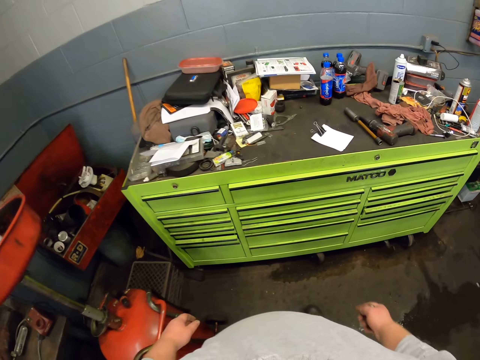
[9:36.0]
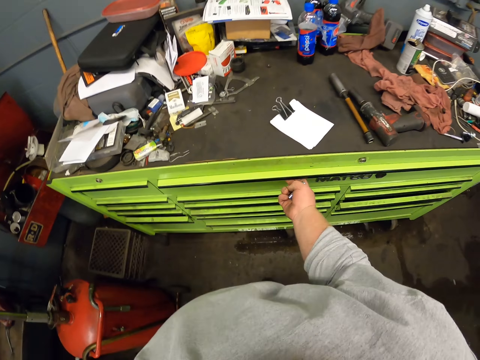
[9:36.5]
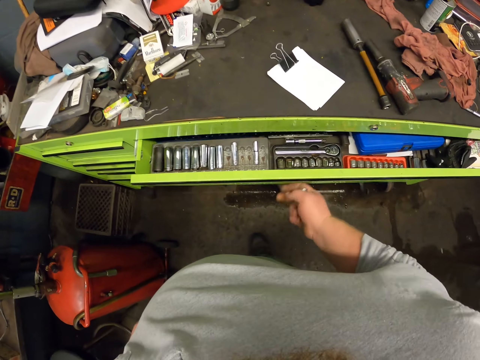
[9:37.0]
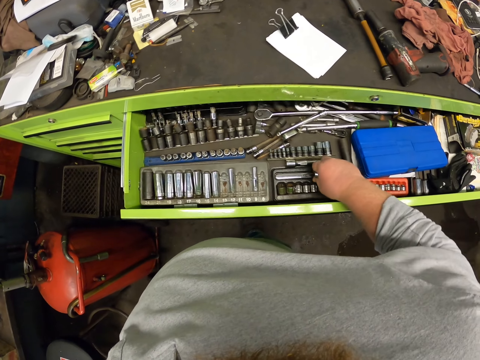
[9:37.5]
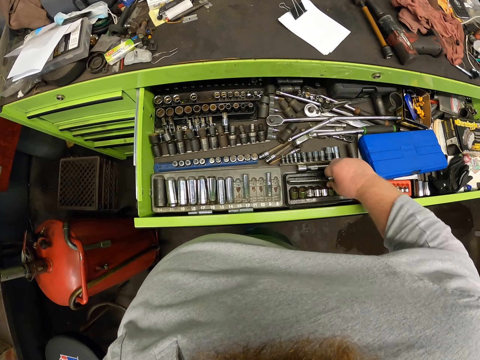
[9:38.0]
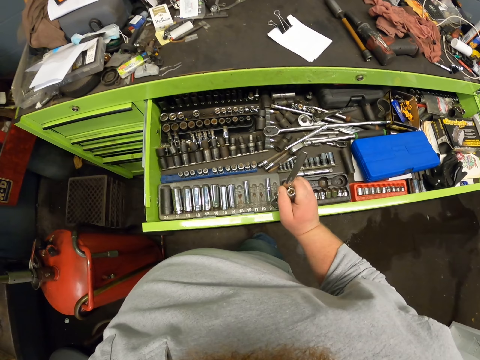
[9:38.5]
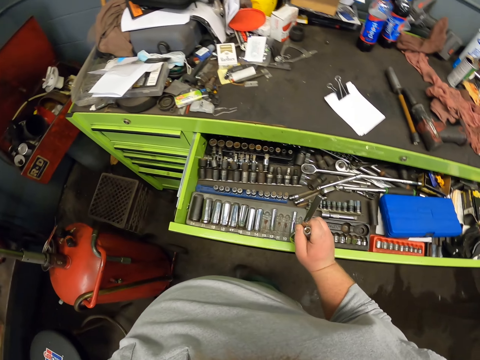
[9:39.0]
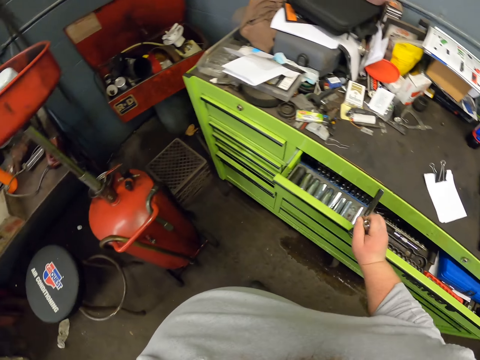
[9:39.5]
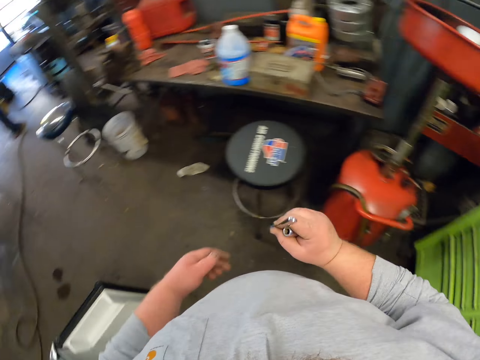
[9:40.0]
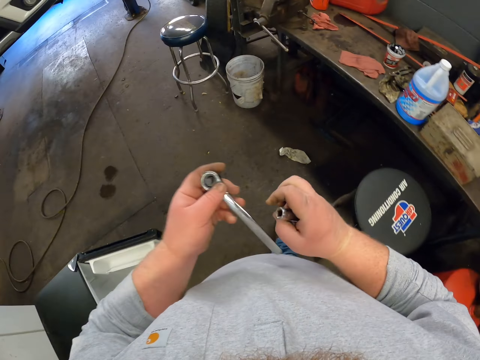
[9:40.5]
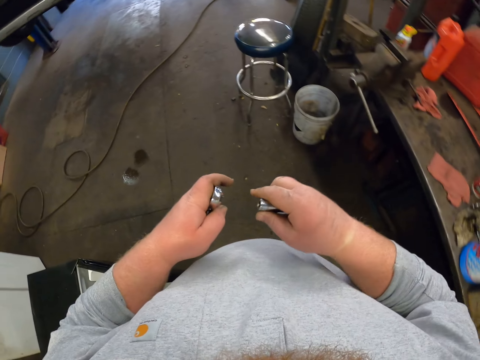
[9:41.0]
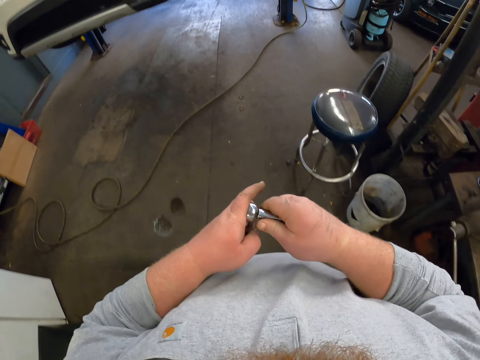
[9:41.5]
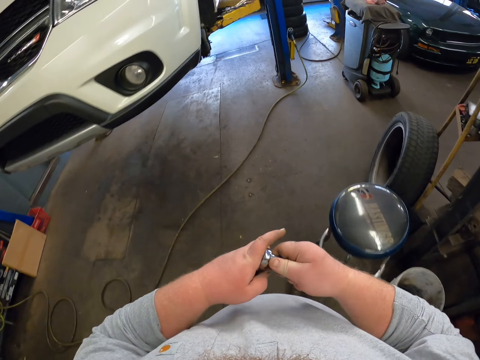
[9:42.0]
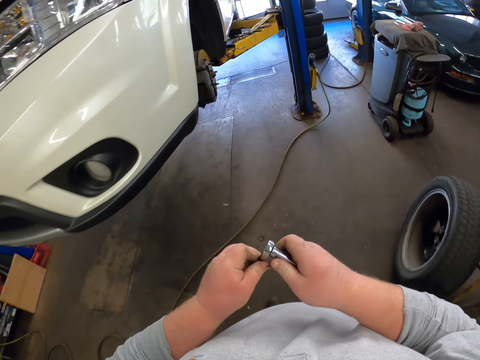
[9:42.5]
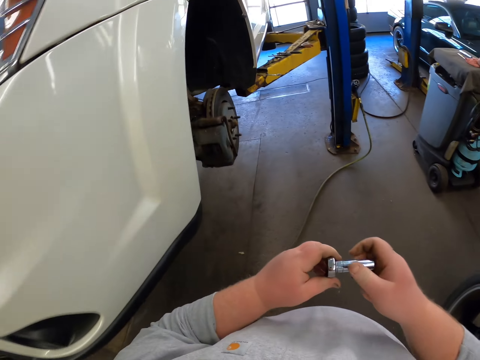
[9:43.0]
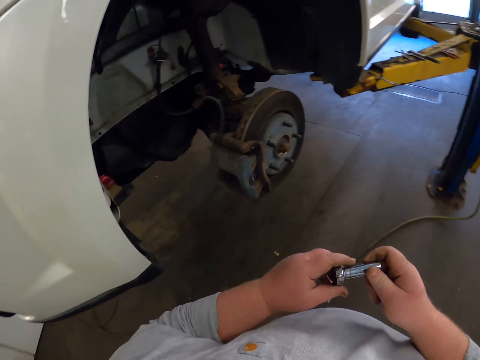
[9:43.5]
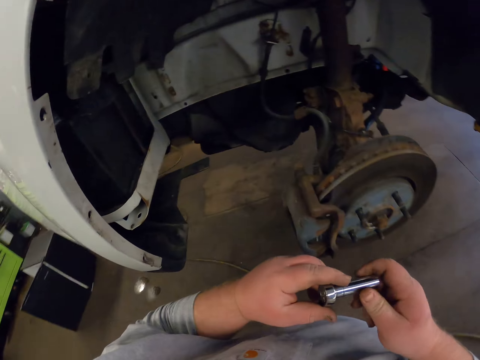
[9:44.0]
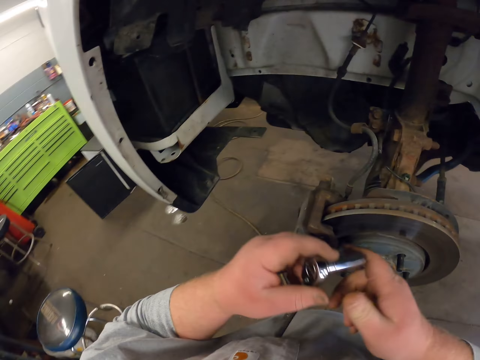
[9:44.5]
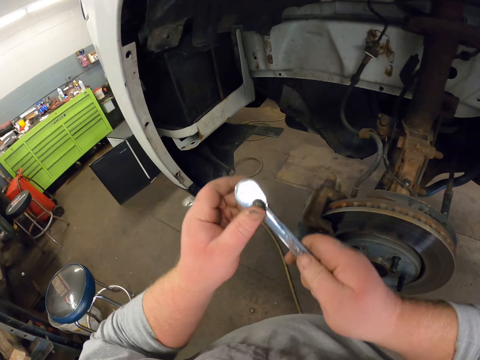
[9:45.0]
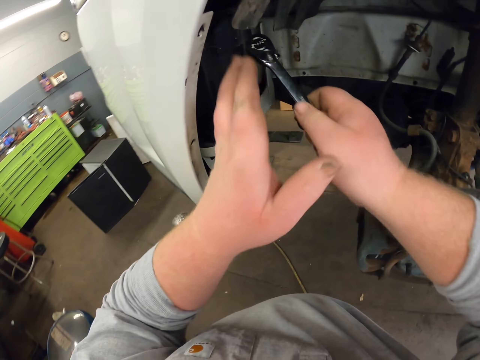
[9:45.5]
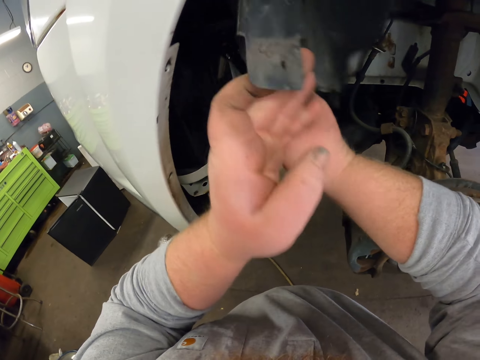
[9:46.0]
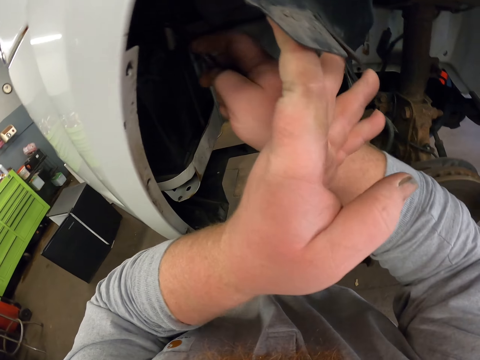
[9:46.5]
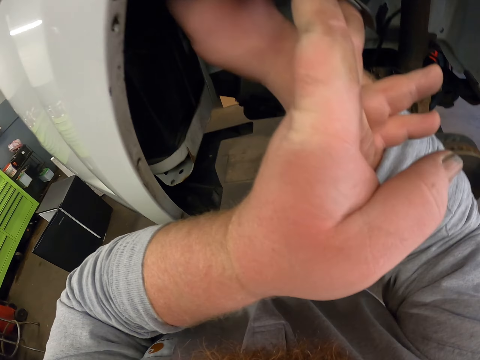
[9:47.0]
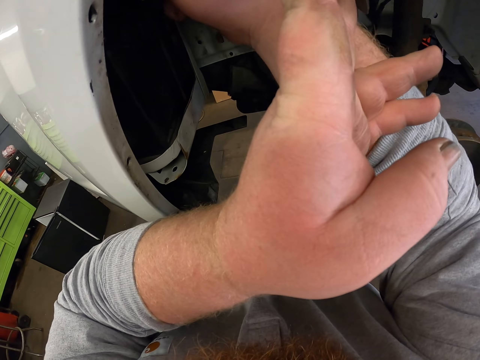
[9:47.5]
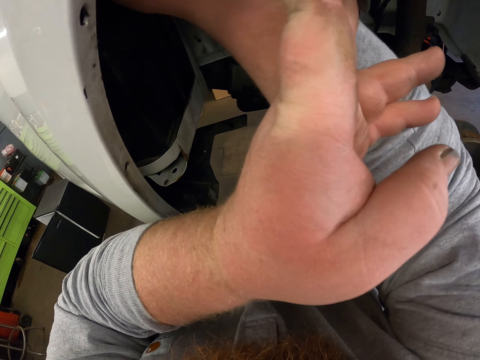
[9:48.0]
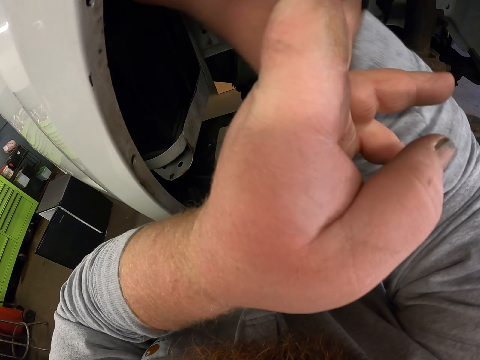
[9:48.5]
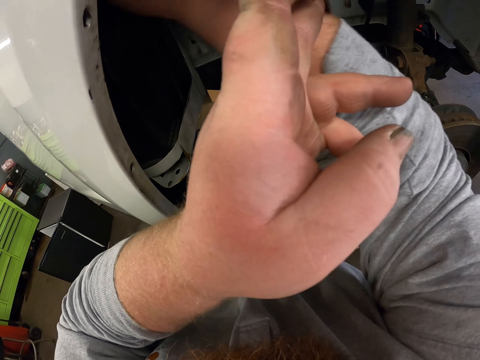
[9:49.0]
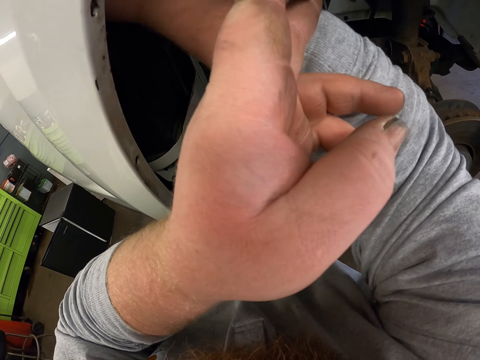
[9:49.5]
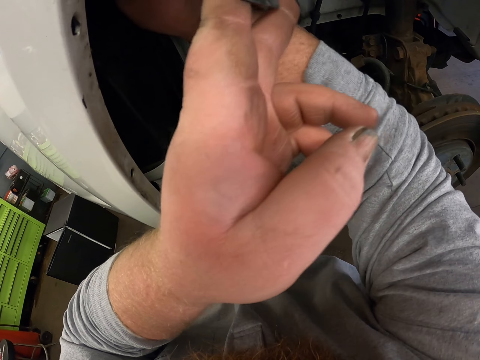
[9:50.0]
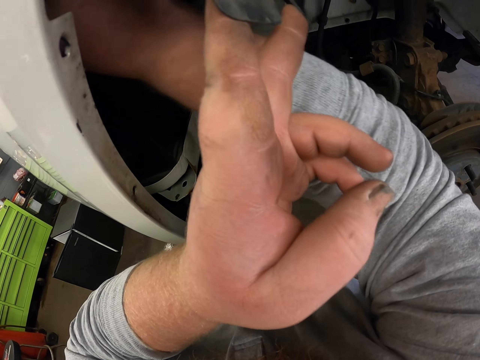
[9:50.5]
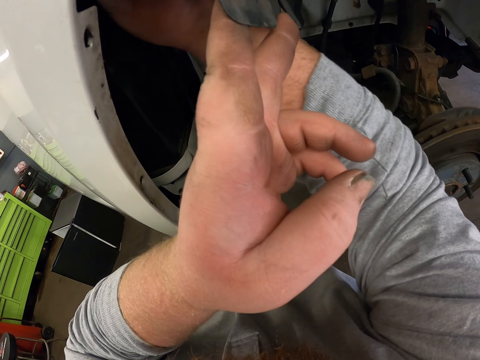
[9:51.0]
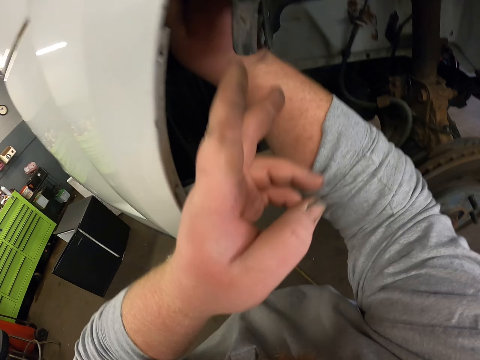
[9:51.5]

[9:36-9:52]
The camera wearer opens the drawer. He picks up the spanner in the drawer. He closes the drawer. He walks towards the car. He connects the nut driver bit to something. He fixes the spanner in his hands. He holds the mud guard with the left hand. He fixes the car with the spanner. He unfastens the nut with the nut driver bit.

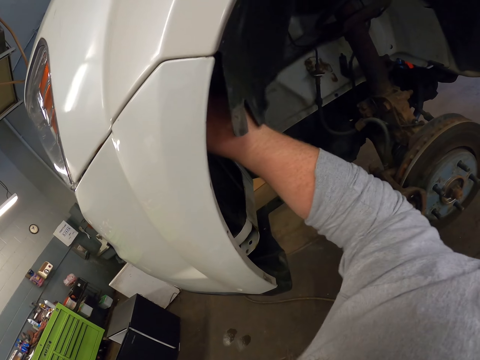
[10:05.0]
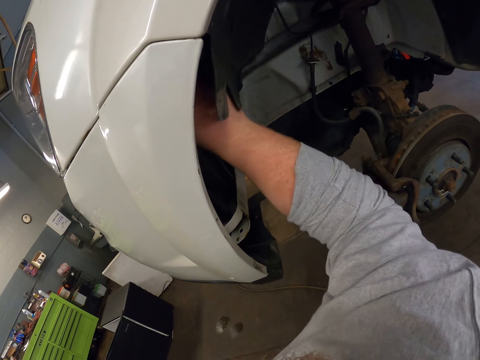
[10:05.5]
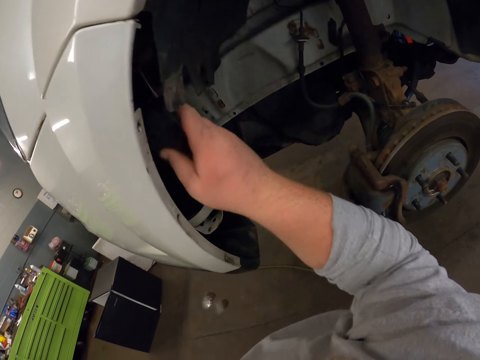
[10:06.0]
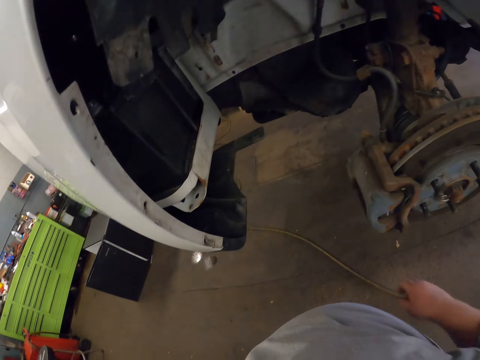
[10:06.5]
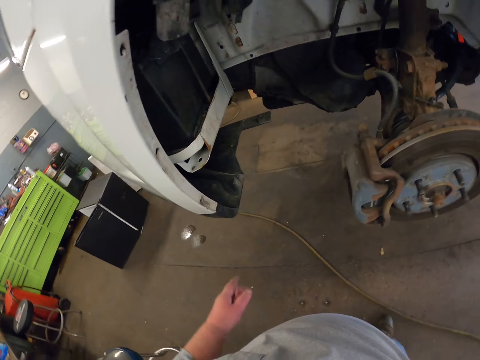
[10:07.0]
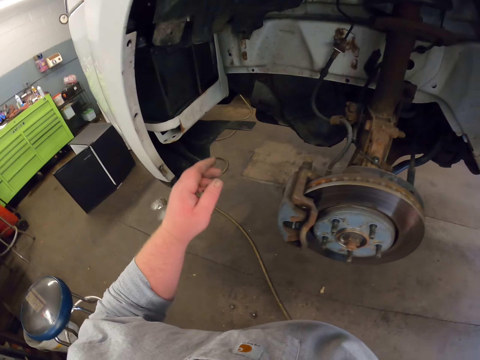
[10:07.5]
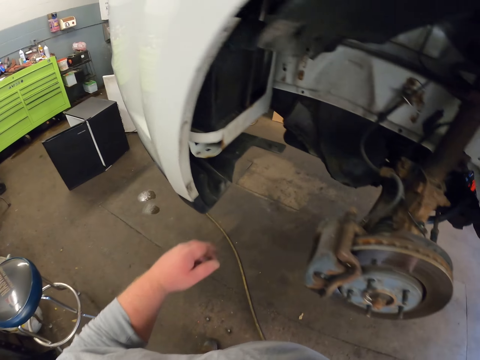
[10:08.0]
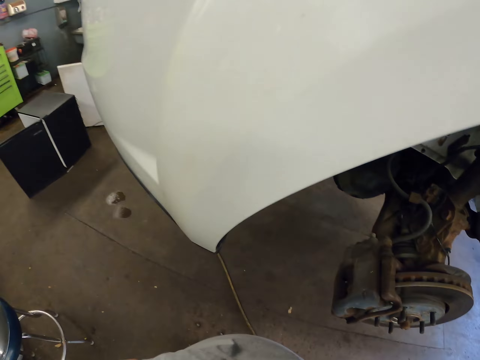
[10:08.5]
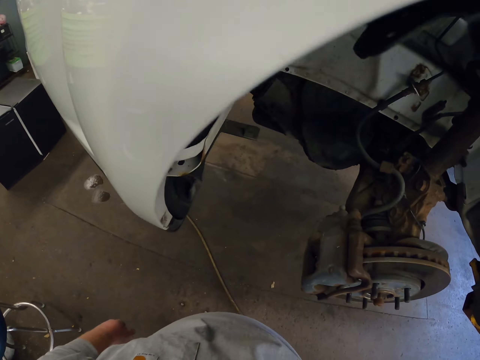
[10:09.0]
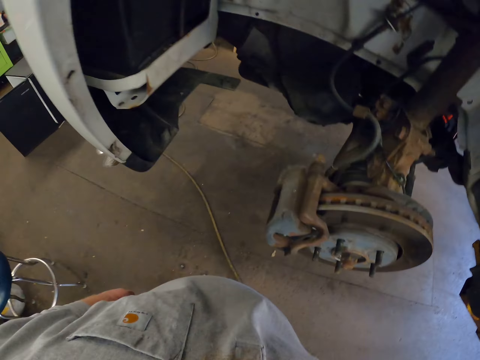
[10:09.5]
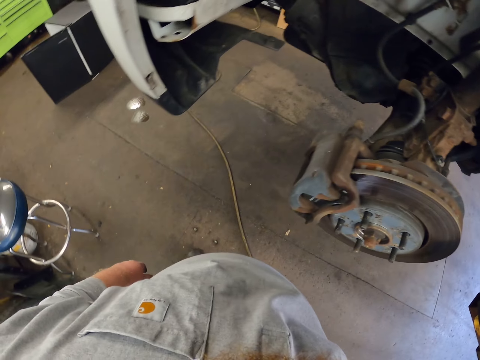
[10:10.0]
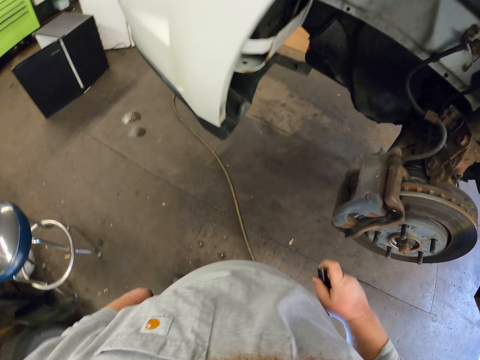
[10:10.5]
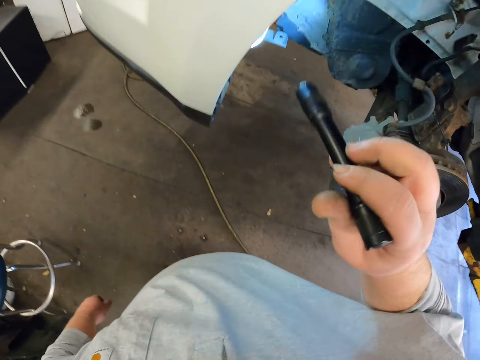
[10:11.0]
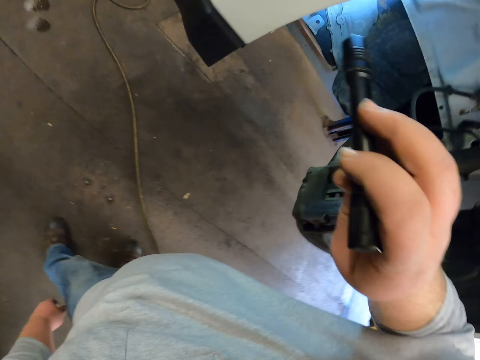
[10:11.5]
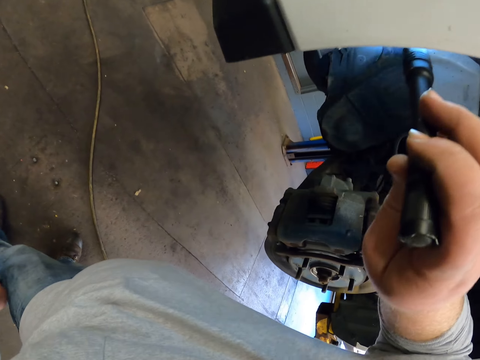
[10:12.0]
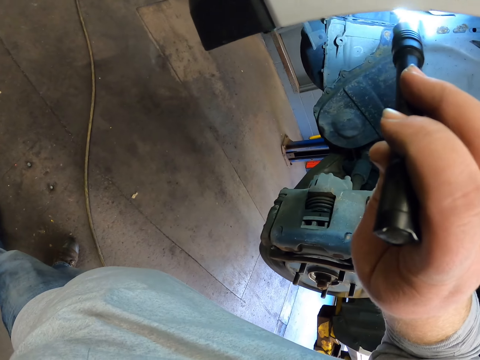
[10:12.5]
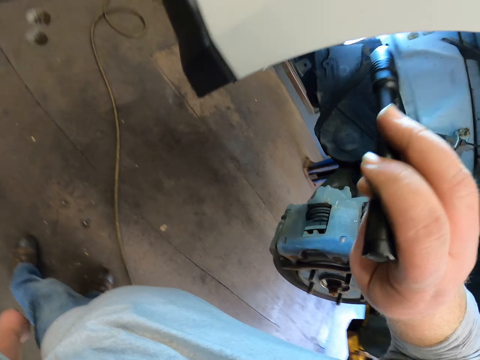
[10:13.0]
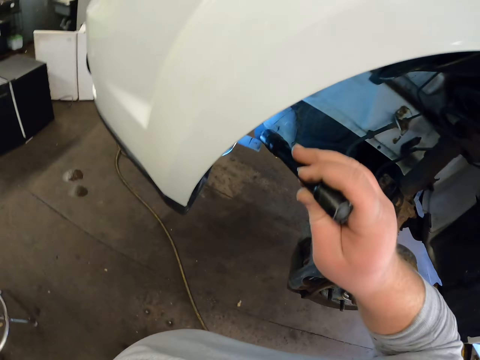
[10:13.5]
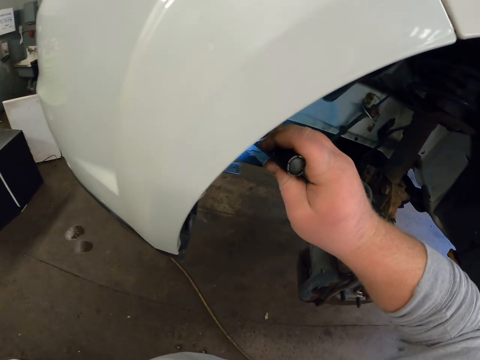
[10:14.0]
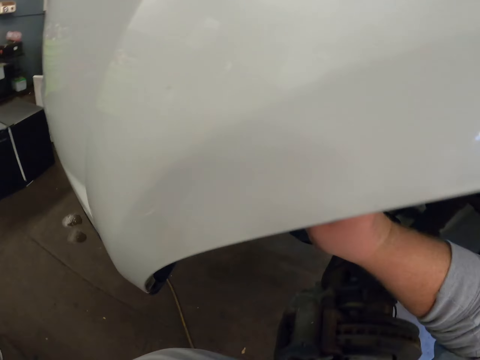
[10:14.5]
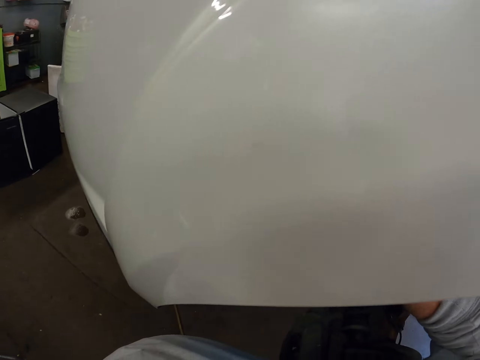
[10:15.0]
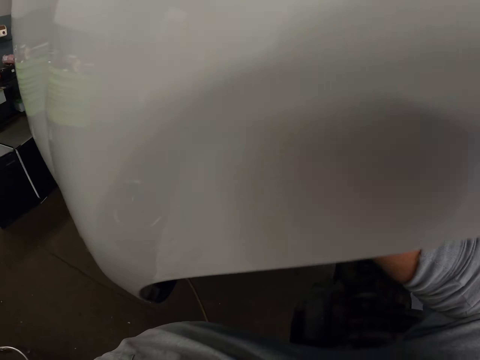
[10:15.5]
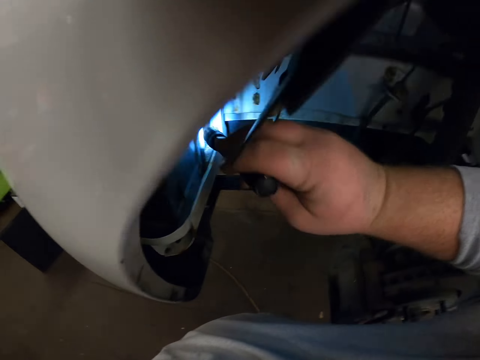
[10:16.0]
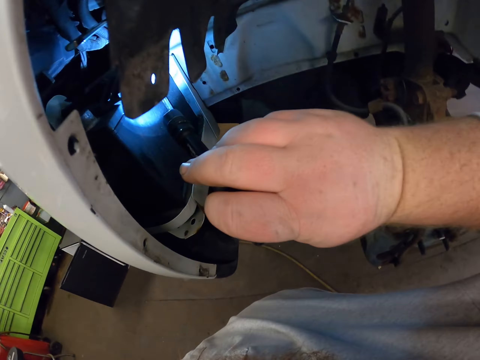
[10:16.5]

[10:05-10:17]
The camera wearer takes out the torch from the right pocket. They stare at the car. They light the car with the torch. They look under the bonnet.
